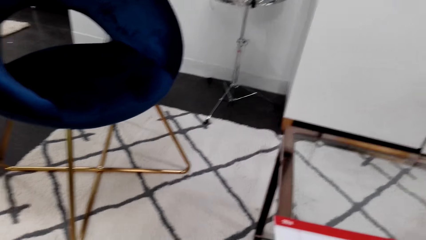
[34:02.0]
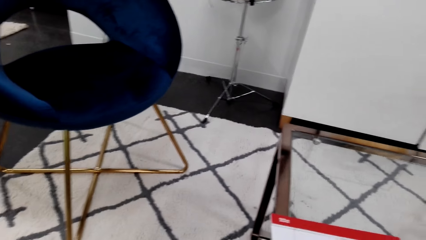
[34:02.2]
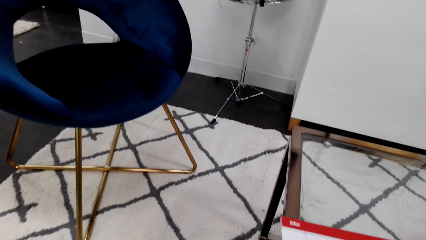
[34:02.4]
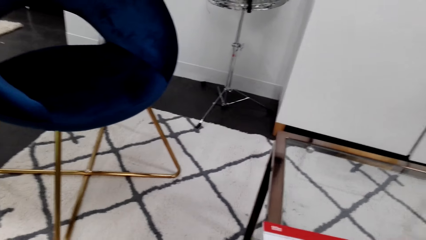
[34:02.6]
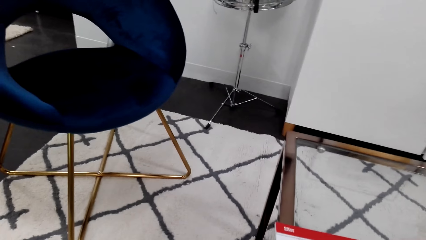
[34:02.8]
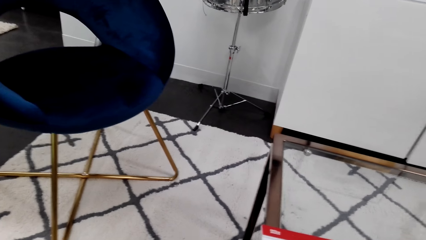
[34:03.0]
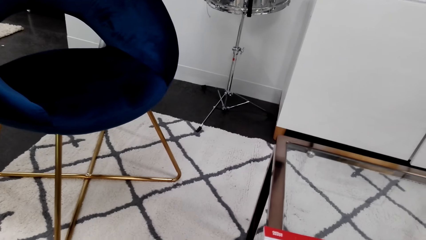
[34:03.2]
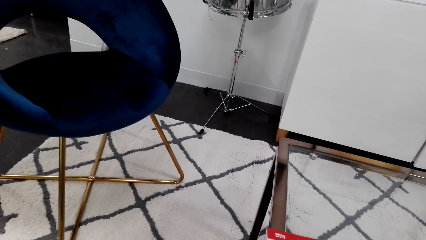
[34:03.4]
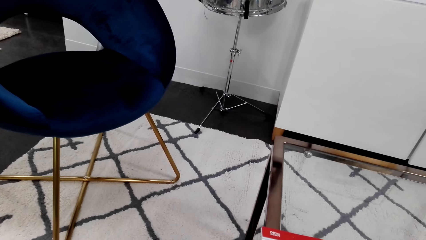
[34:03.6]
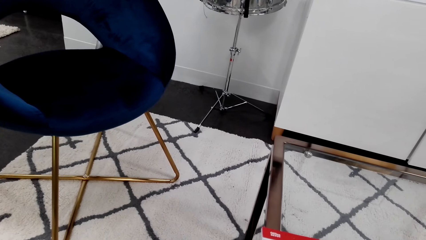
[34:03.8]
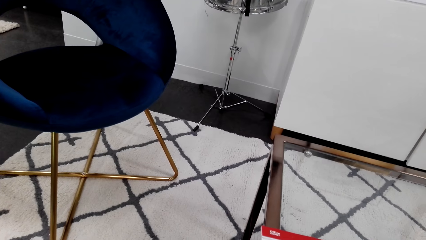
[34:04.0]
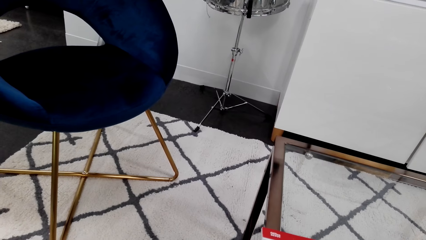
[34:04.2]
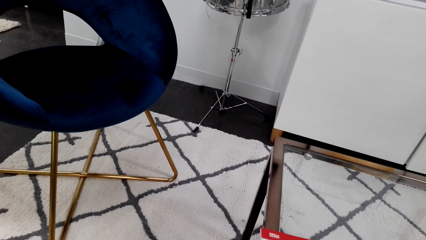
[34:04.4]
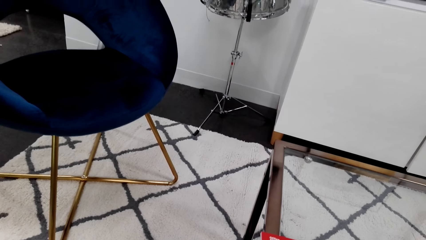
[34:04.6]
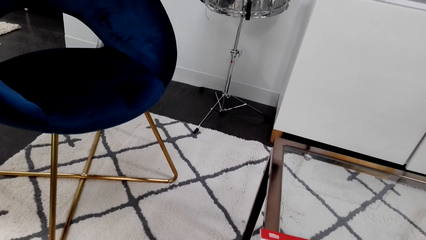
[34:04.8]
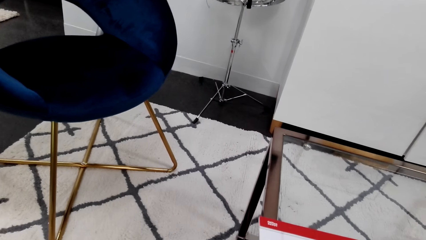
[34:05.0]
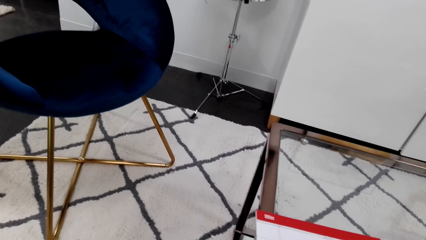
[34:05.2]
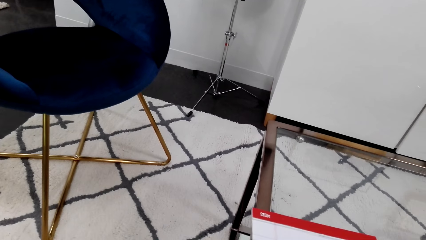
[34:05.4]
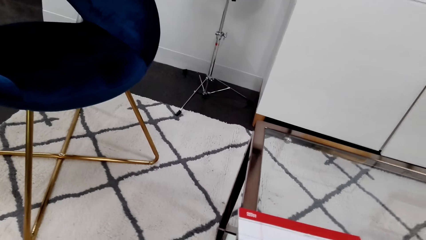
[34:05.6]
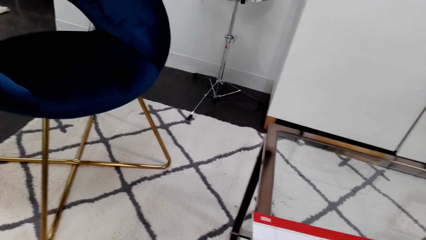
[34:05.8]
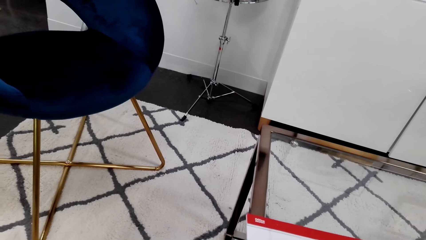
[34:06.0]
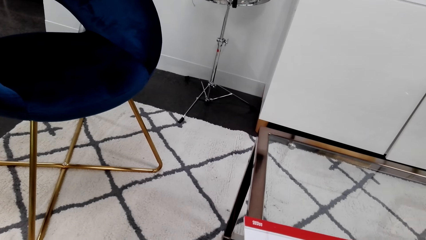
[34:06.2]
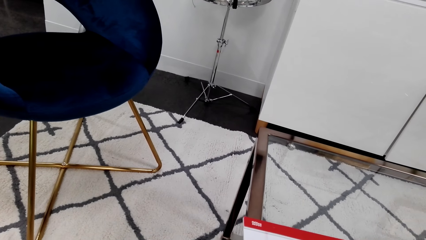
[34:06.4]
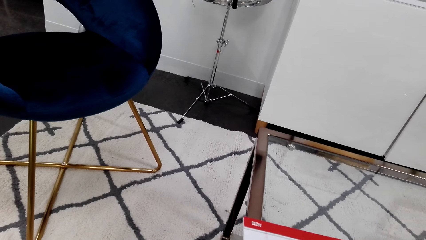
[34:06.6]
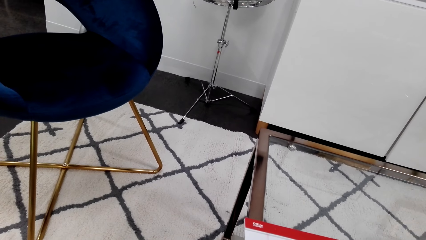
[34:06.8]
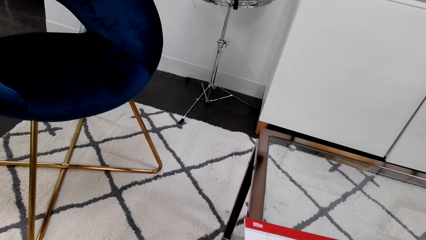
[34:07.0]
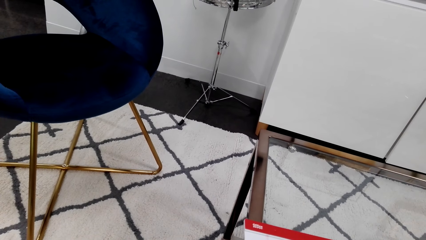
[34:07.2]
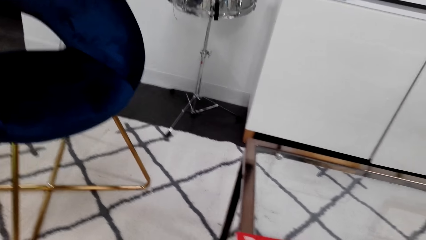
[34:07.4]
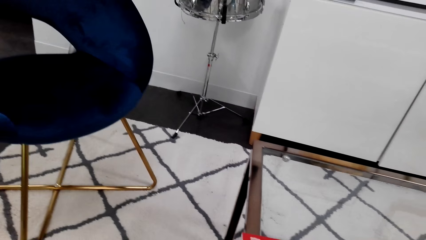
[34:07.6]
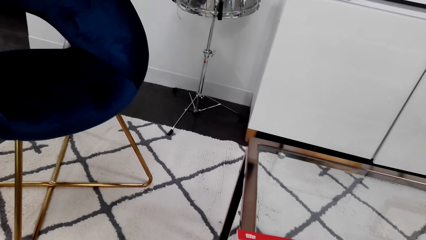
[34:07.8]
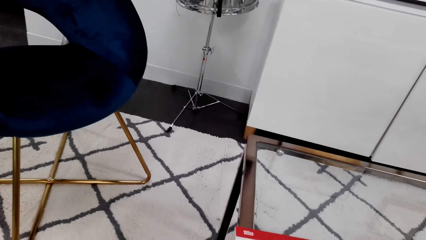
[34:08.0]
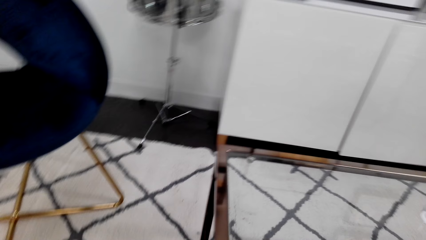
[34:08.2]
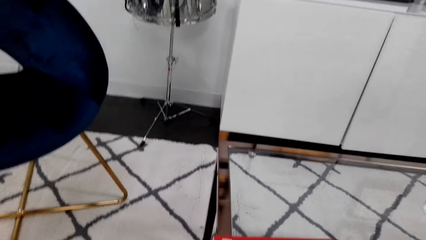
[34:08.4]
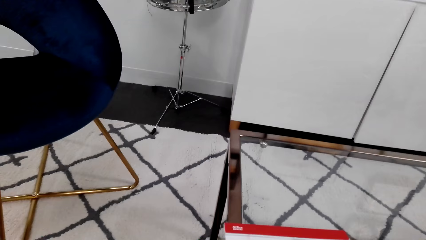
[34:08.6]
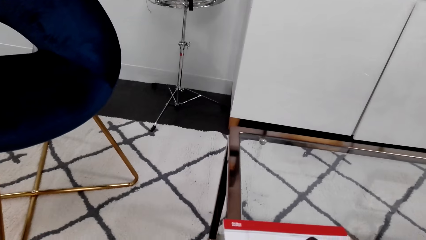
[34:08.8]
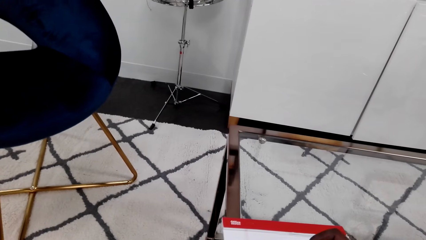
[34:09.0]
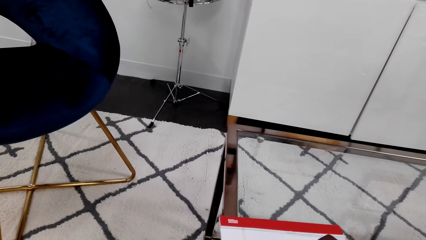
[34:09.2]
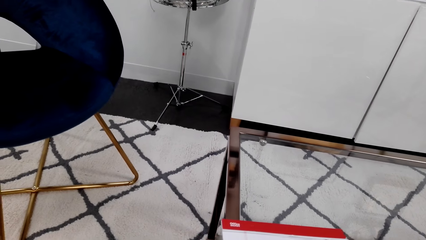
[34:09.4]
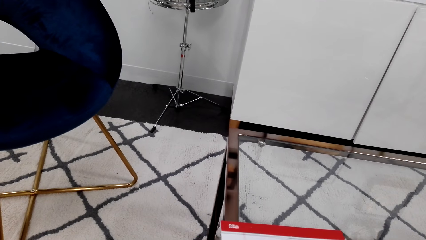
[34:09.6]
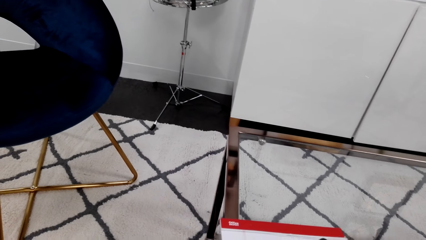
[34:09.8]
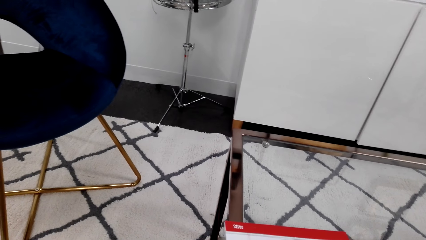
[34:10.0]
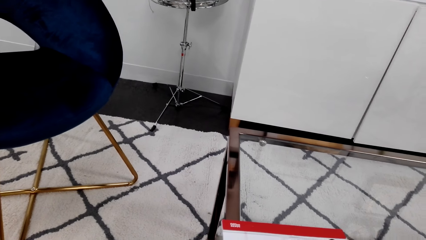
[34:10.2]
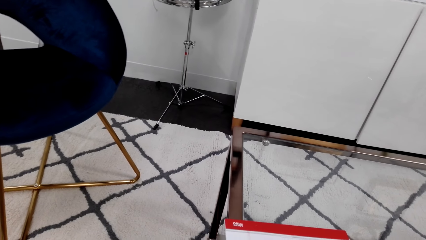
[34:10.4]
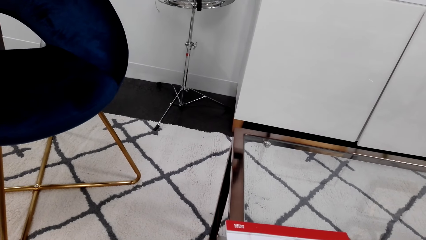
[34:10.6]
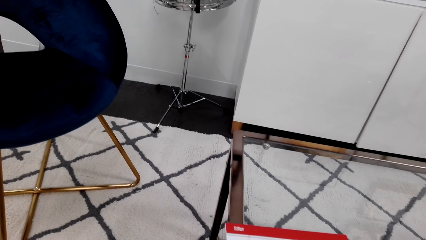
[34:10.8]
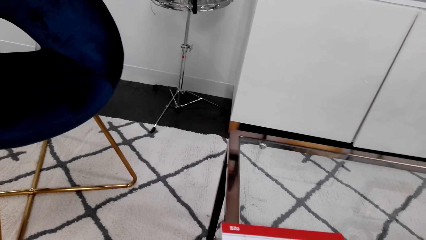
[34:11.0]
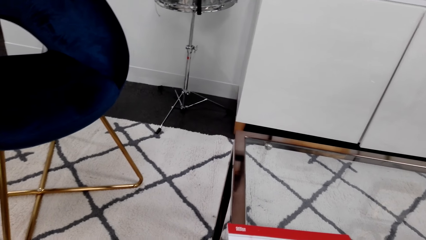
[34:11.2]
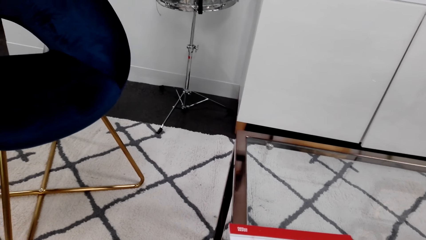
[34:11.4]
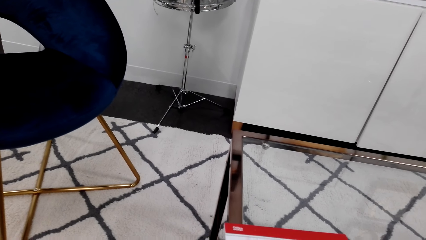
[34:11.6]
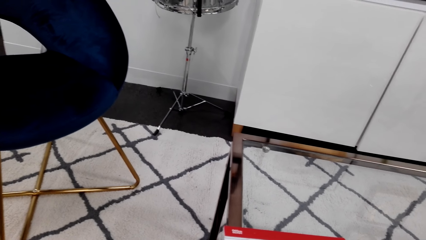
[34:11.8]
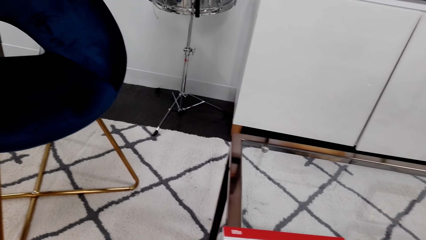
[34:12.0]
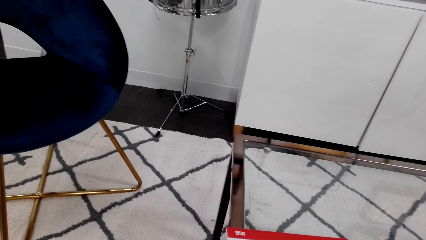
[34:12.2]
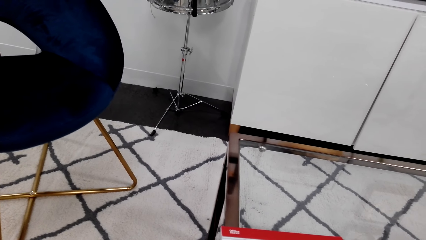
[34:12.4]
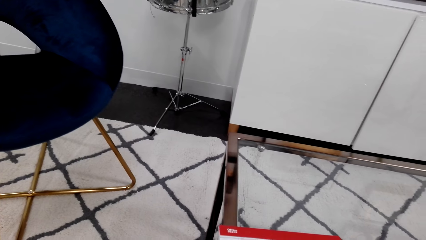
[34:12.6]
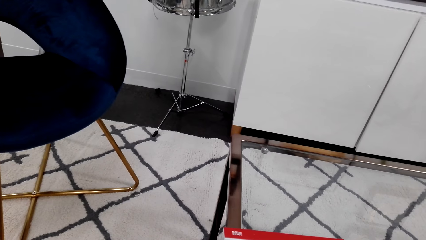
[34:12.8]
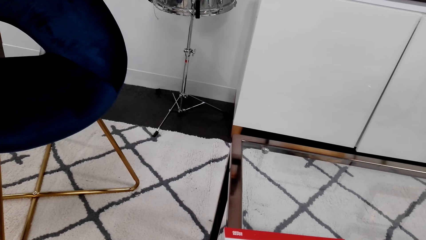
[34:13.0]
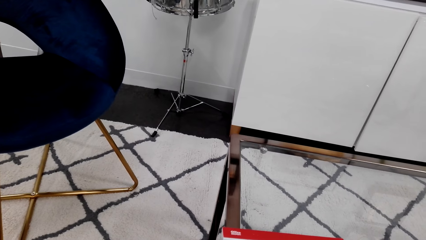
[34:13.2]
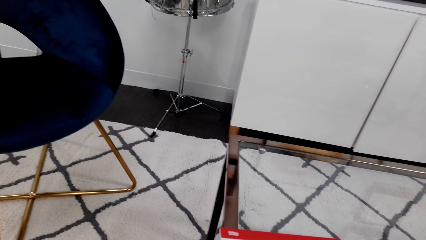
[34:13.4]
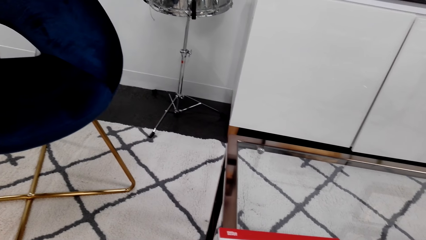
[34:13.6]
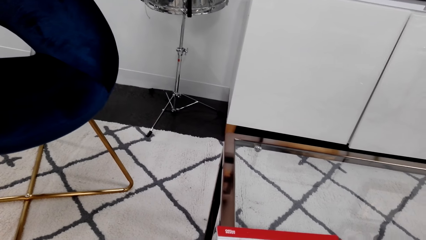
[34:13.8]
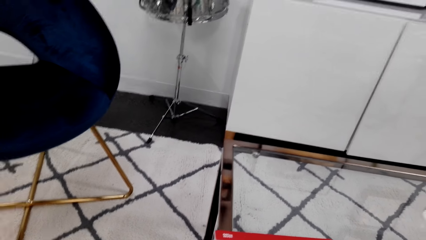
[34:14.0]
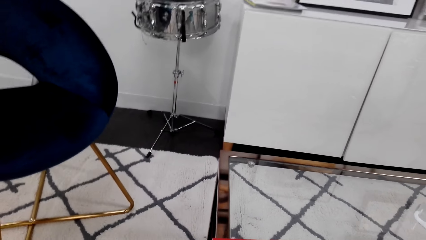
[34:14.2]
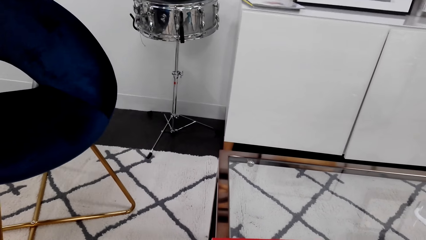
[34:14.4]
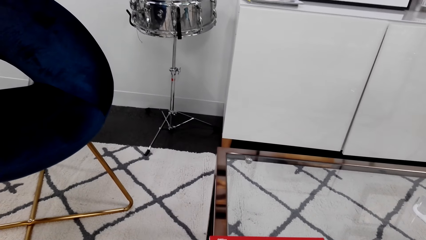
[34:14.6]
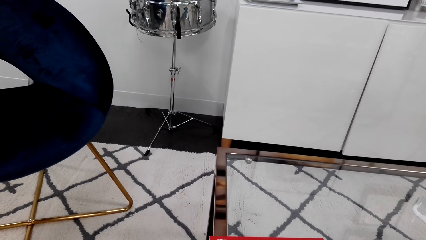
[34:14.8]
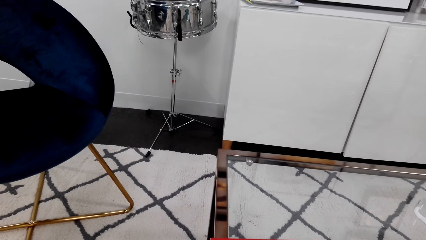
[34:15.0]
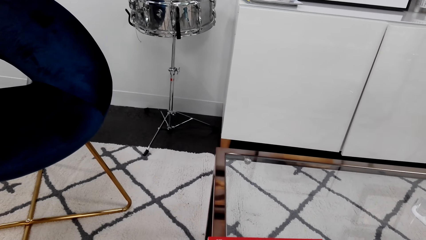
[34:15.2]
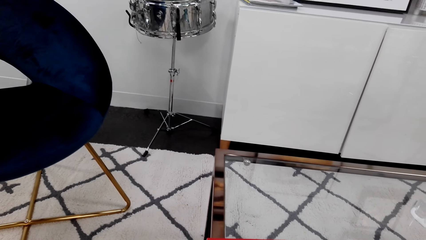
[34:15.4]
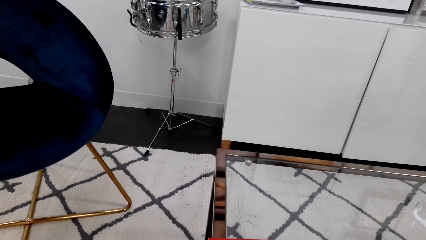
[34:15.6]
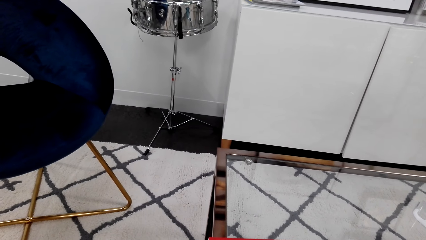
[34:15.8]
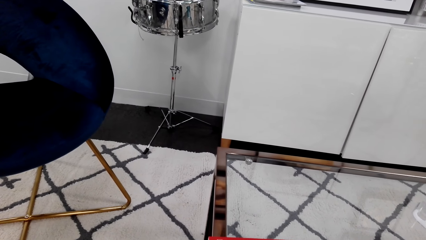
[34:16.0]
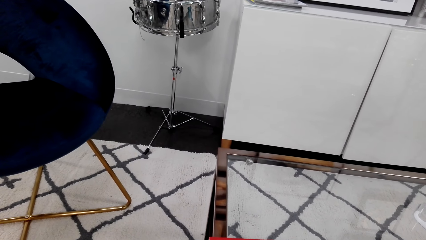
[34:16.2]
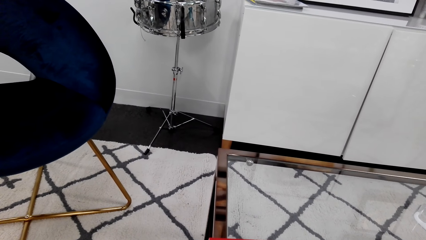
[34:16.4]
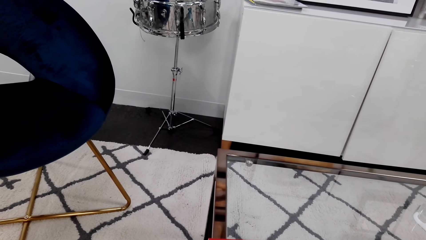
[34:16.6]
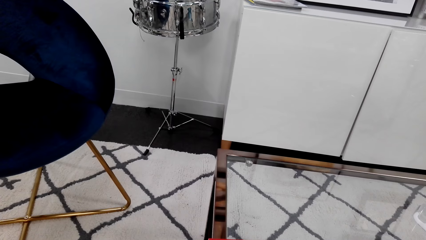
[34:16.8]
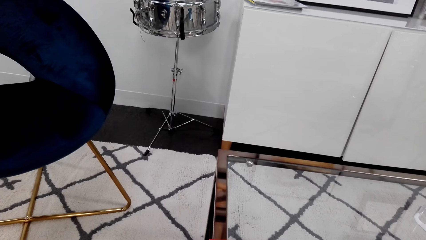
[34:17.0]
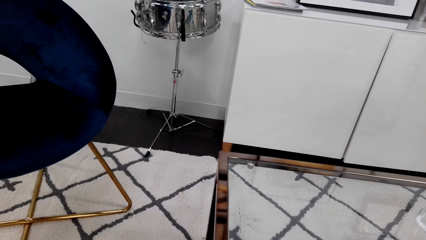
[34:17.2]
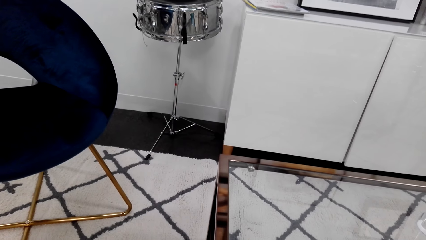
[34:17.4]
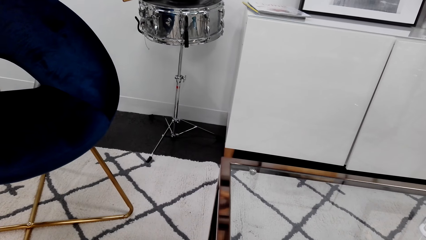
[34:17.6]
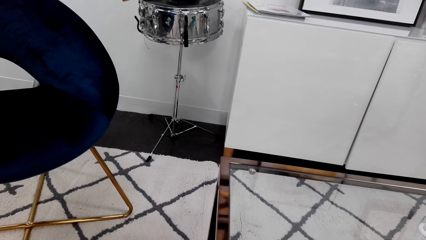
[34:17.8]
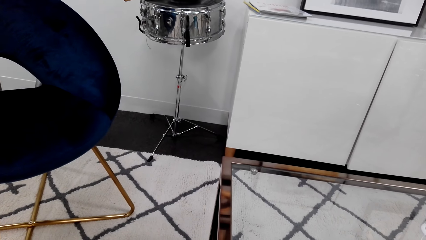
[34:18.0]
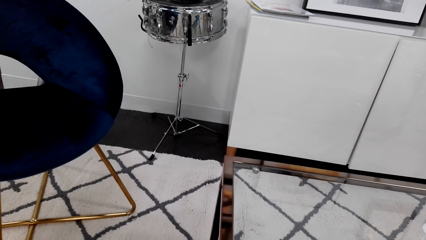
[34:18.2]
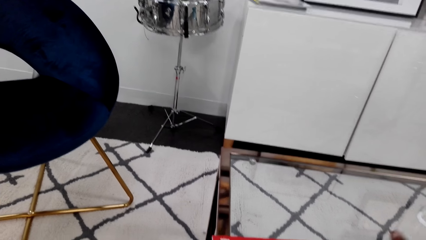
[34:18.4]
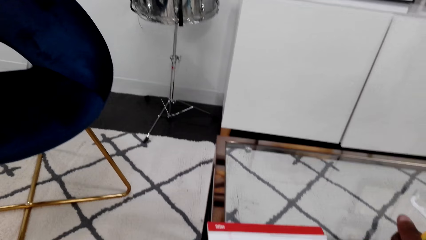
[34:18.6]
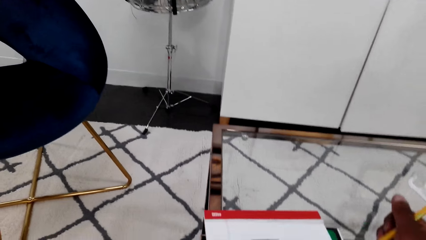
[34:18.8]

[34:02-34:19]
The camera wearer draws on the book.
